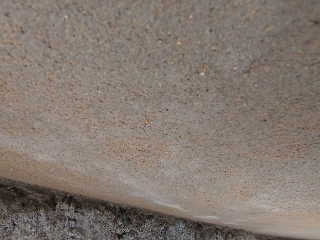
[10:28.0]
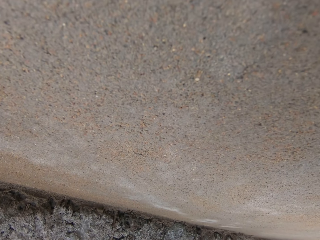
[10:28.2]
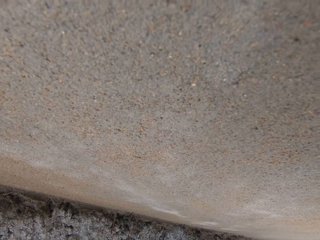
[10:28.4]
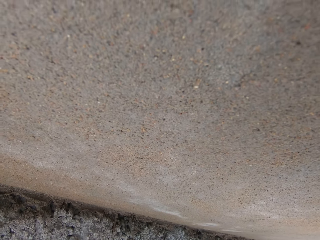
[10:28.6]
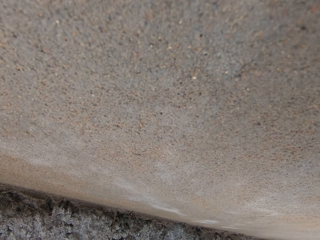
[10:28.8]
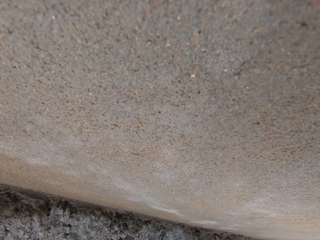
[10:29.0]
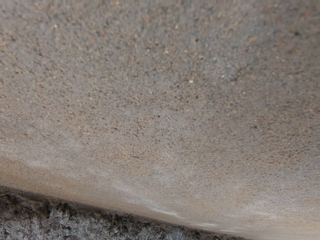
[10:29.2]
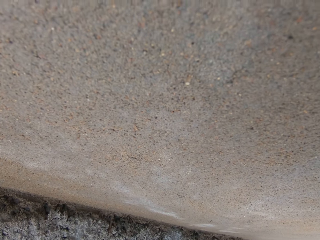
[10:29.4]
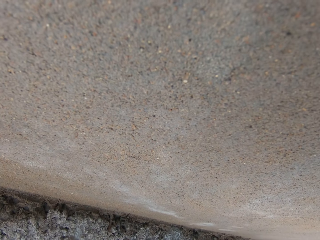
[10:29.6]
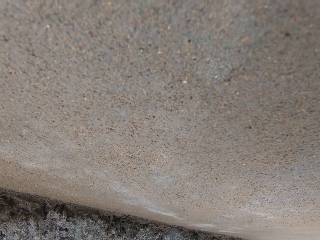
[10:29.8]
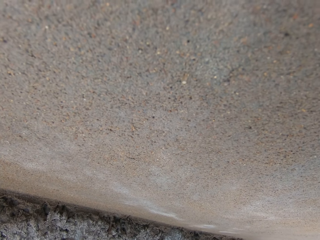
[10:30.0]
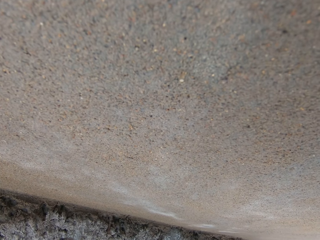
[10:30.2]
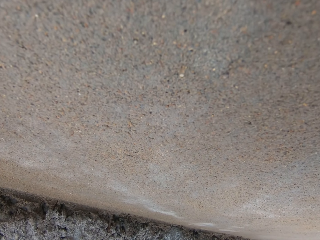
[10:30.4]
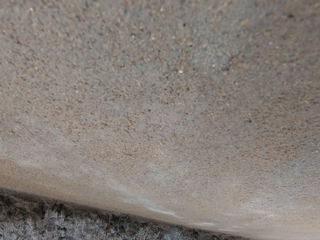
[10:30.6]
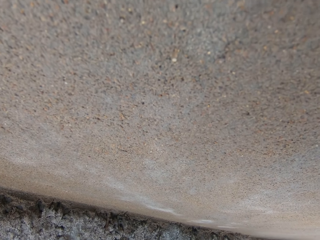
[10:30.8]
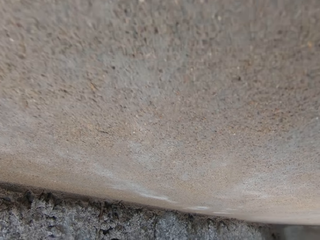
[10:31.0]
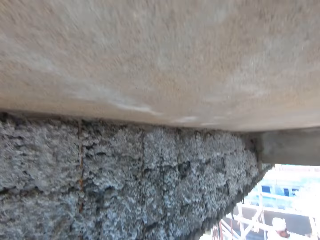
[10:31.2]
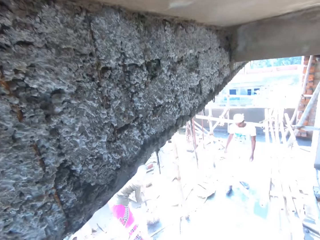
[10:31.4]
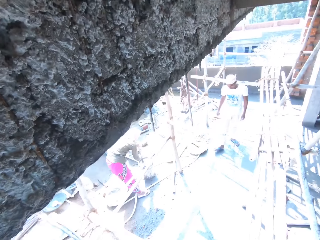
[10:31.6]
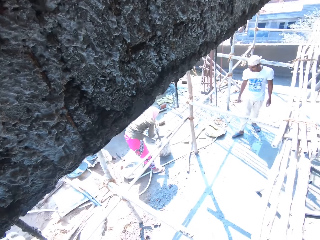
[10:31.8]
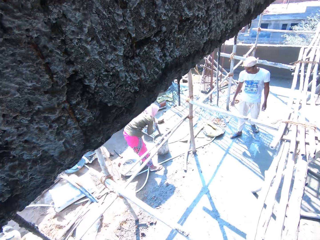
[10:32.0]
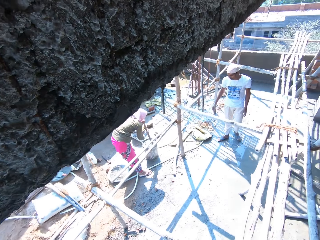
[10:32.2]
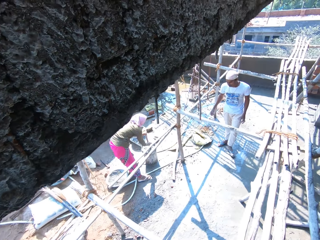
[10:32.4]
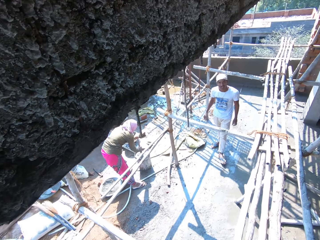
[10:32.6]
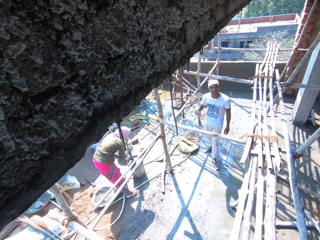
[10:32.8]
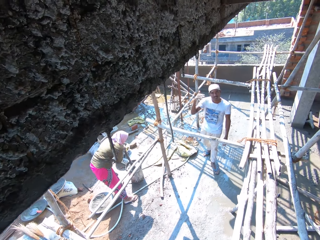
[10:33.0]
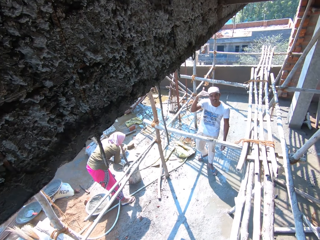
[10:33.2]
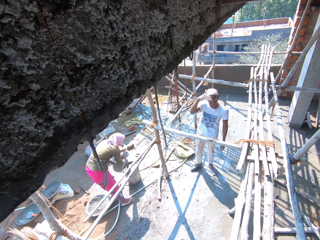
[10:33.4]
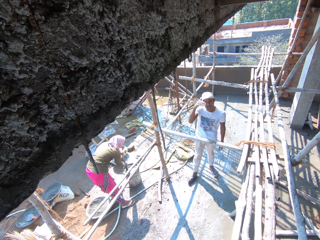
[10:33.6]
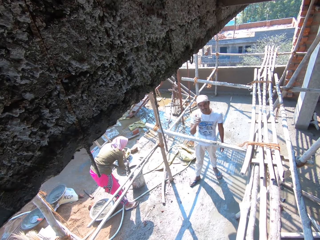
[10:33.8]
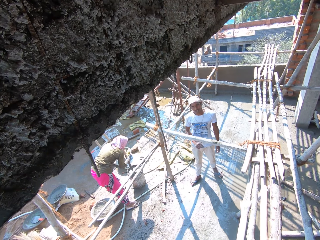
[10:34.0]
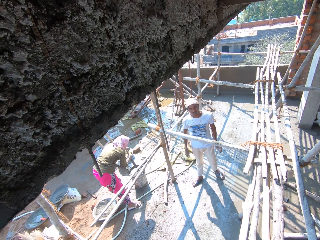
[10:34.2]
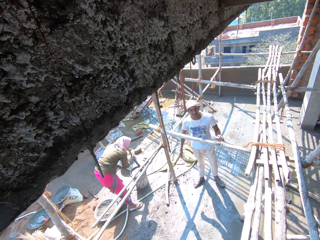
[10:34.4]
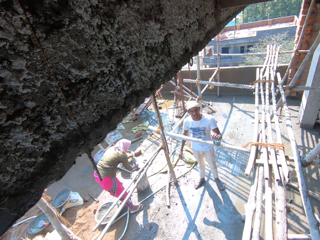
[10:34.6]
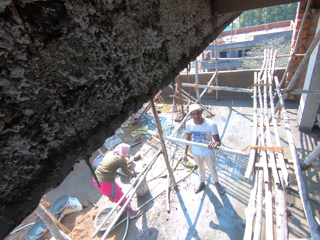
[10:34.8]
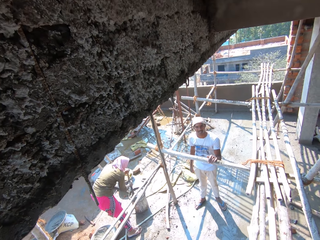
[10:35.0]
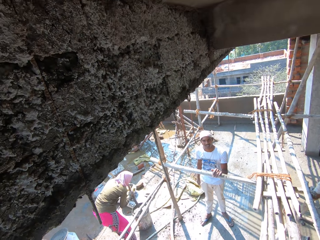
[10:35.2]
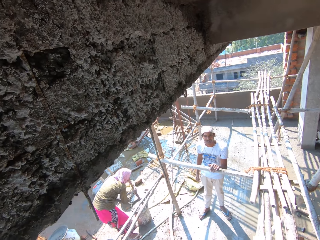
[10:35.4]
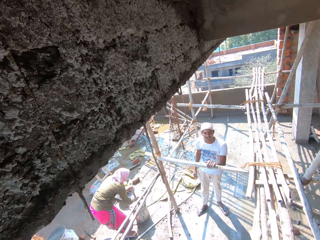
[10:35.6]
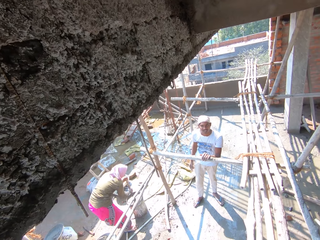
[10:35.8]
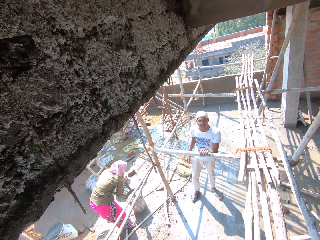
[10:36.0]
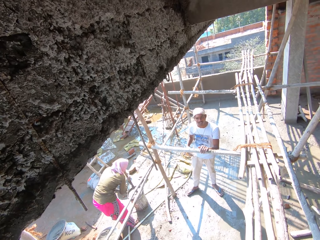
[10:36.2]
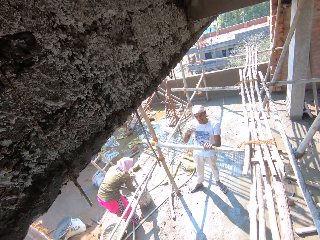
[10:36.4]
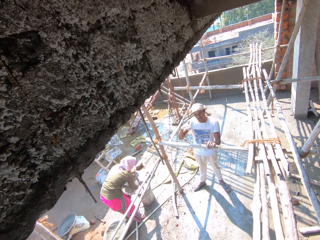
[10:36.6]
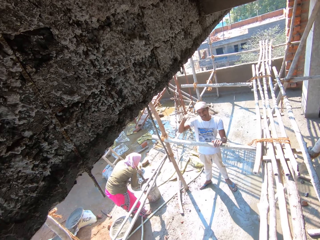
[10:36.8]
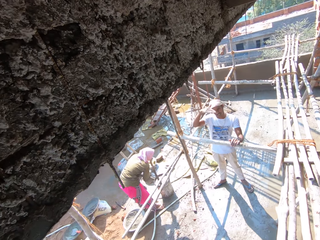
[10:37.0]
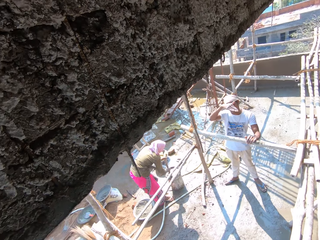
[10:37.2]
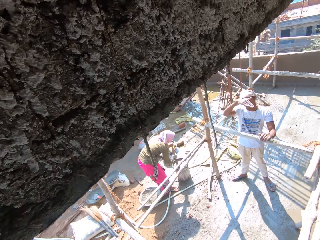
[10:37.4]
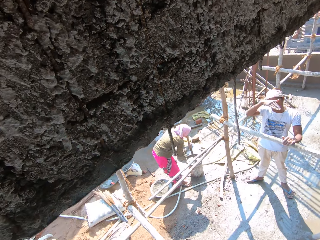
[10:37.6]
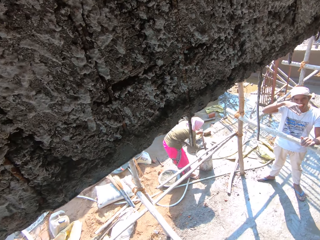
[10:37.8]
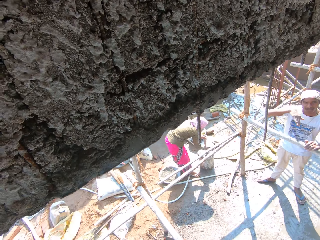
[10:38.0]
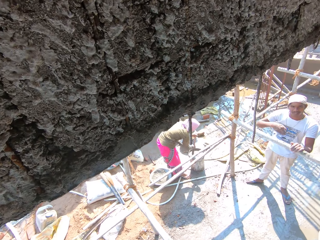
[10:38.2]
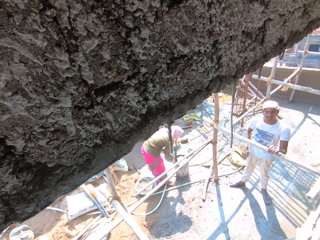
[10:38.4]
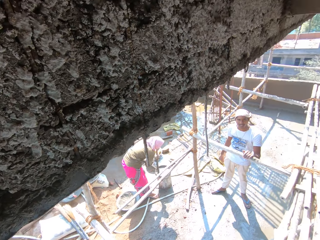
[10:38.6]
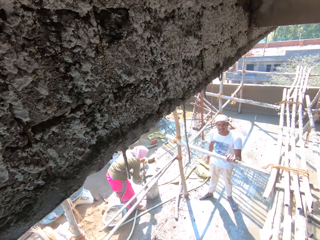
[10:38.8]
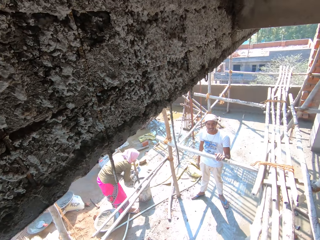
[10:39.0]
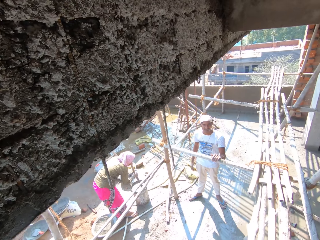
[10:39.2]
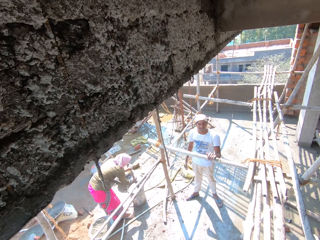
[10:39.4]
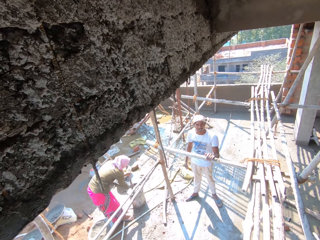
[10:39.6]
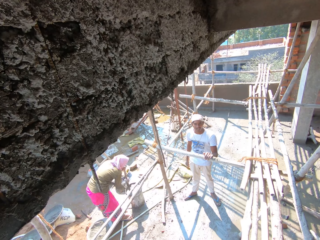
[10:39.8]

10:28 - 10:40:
The camera wearer speaks with a man.

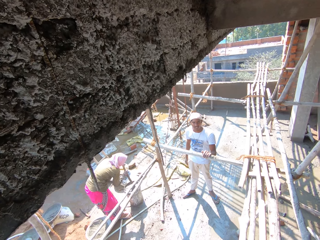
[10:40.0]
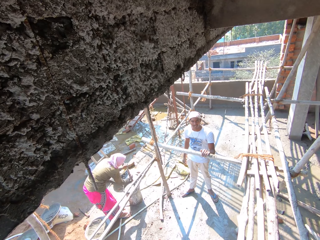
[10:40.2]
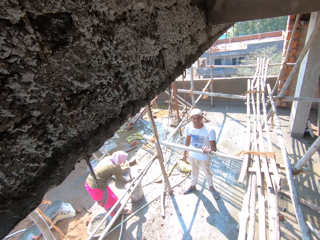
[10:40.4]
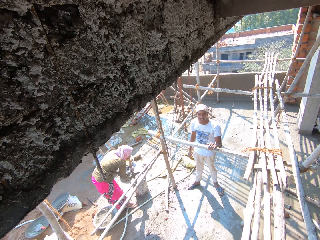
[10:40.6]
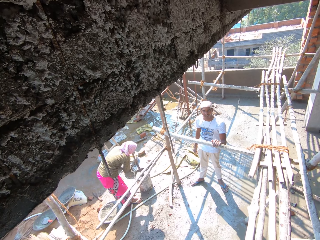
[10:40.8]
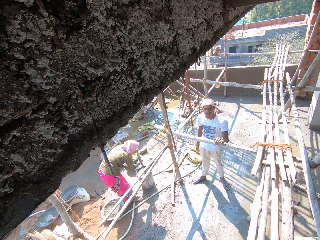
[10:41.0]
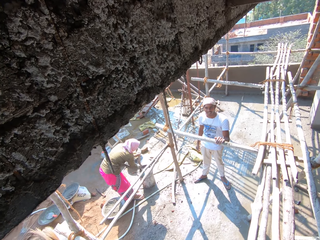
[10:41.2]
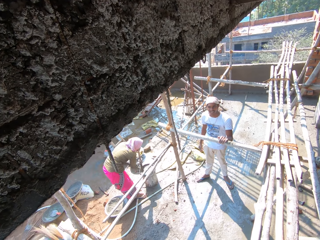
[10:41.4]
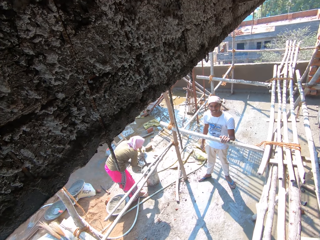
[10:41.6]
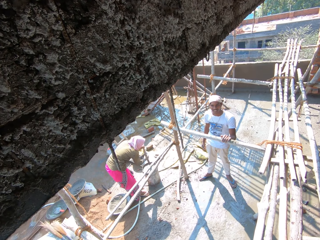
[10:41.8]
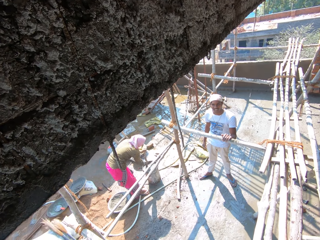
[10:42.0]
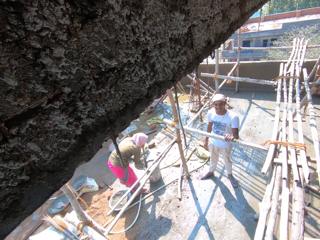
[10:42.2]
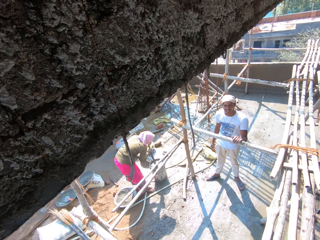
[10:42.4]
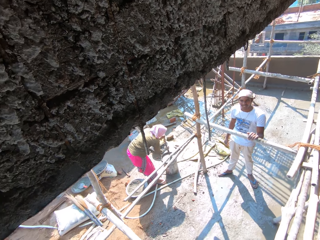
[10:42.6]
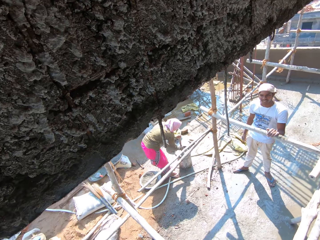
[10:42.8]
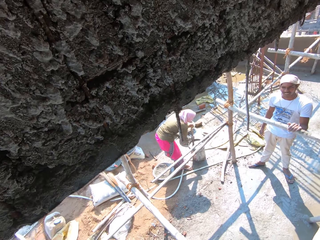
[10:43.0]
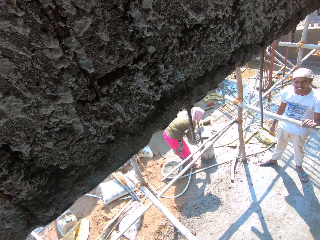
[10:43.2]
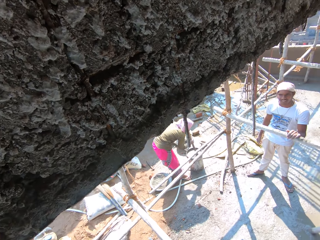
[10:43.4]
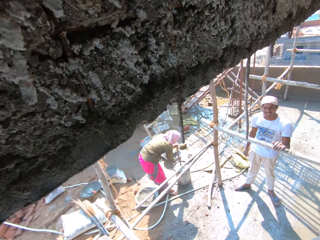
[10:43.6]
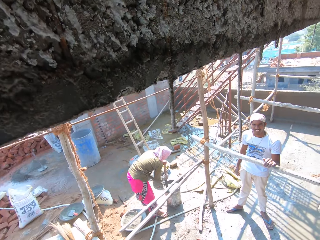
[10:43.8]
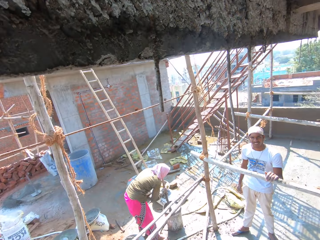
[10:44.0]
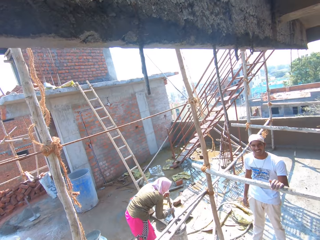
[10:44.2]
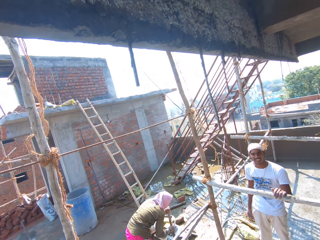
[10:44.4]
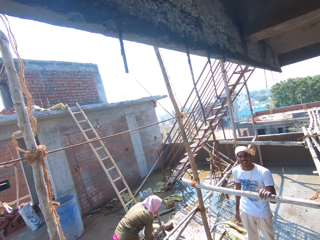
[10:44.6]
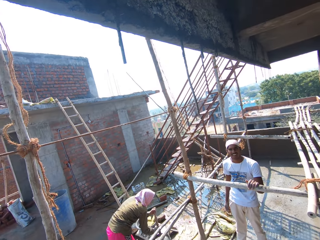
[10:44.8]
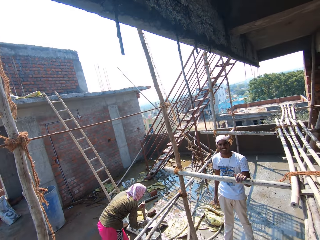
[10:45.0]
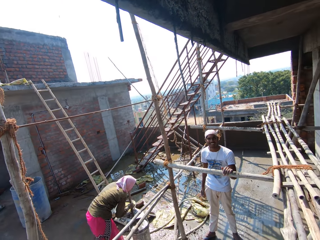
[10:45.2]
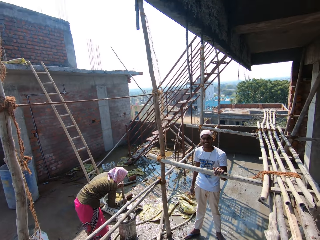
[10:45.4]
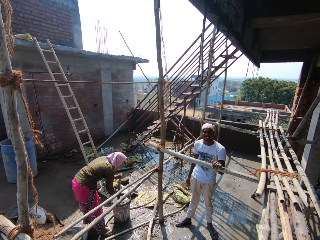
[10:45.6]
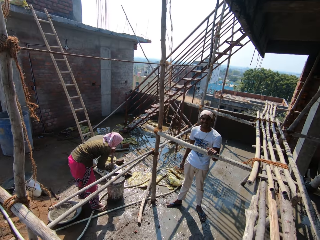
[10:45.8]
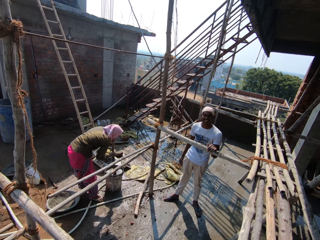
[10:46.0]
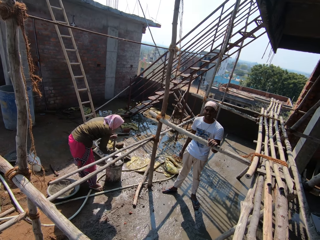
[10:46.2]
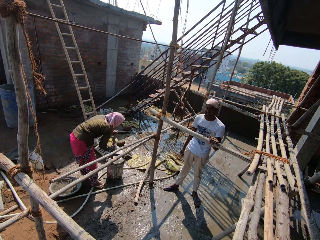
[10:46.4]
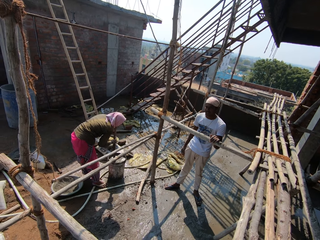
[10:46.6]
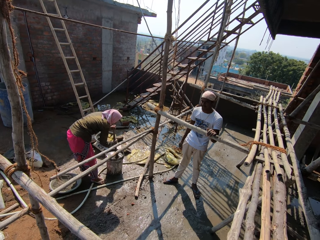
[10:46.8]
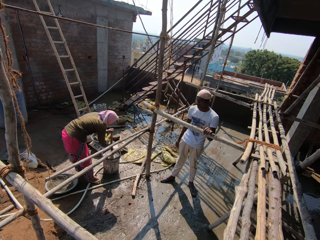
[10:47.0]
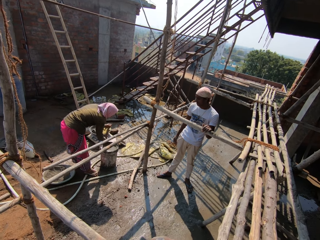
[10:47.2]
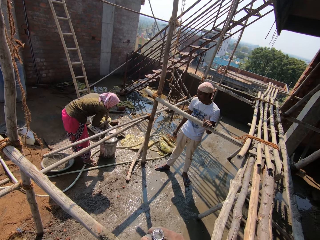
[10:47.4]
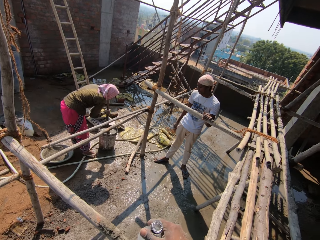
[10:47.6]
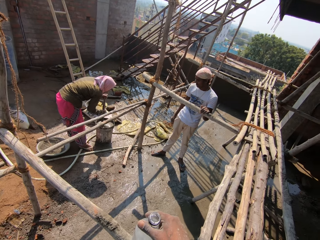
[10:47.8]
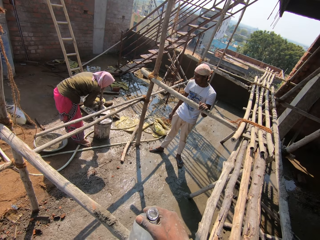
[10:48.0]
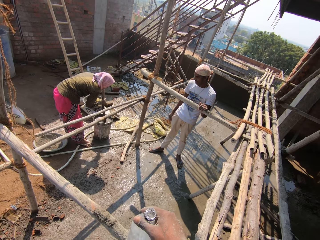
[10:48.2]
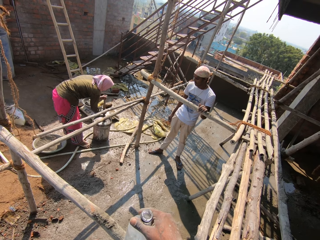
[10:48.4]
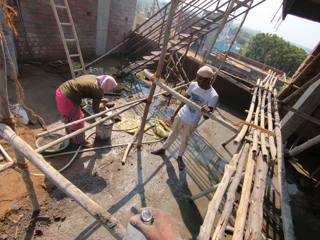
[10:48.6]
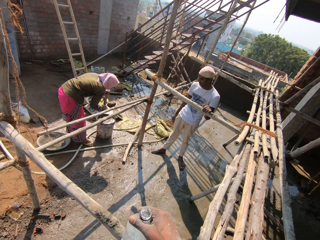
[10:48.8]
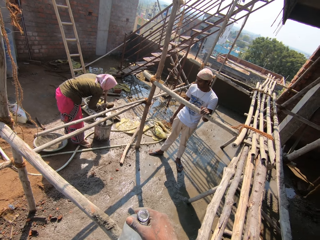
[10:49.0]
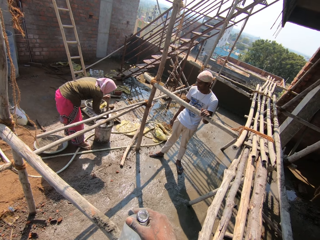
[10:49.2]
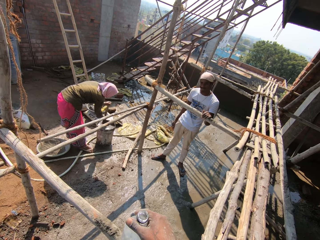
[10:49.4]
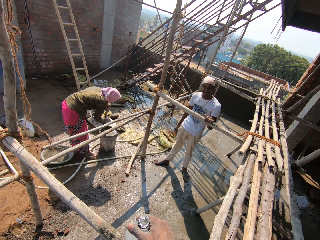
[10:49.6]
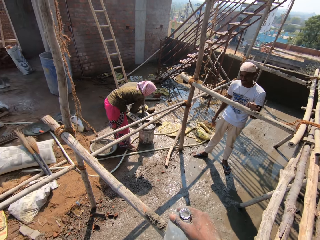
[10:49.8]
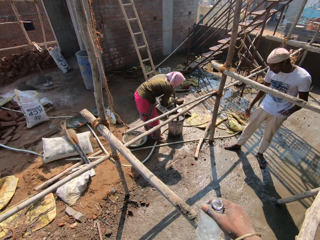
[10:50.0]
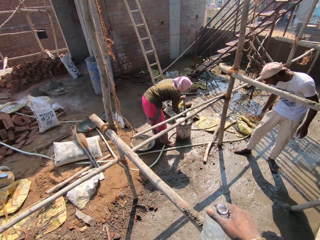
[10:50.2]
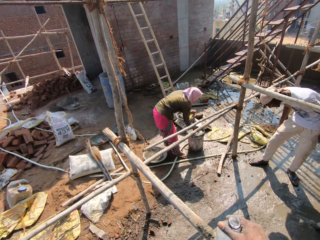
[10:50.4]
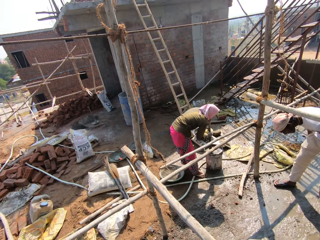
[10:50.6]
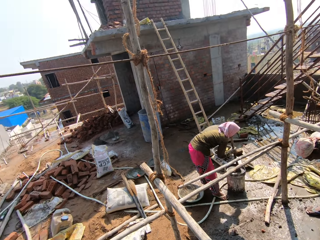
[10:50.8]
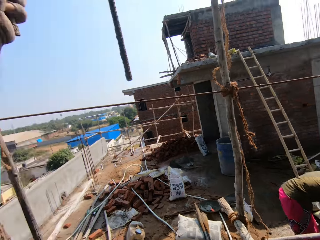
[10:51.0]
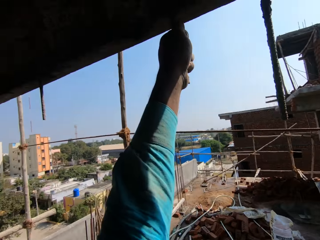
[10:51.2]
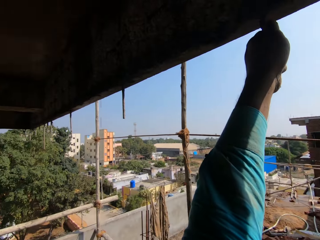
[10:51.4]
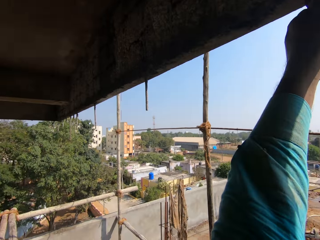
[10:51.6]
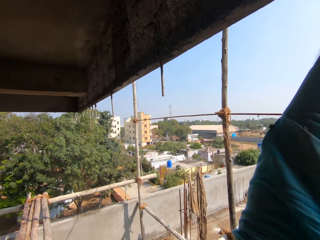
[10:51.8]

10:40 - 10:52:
The camera wearer looks around. They look around.
